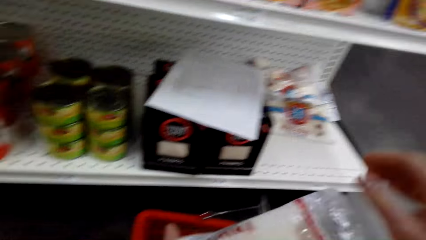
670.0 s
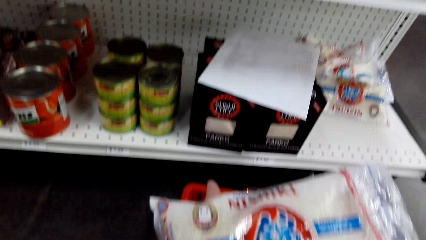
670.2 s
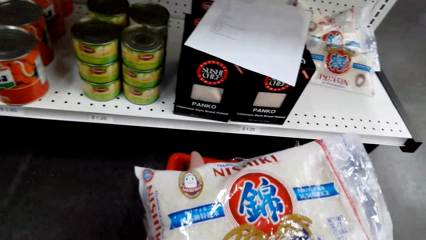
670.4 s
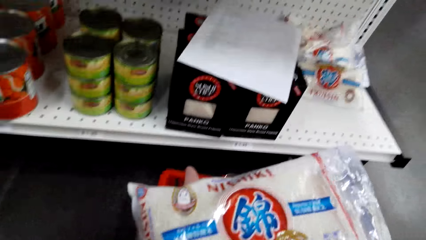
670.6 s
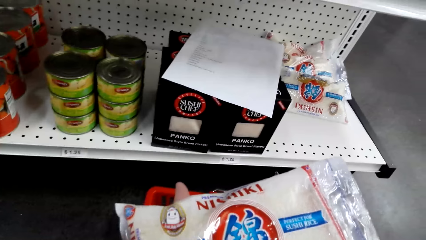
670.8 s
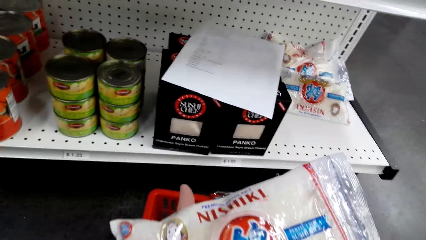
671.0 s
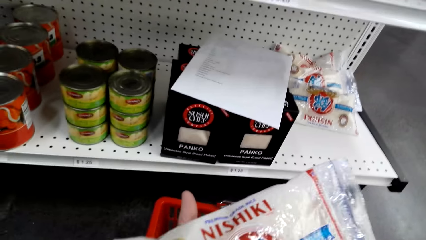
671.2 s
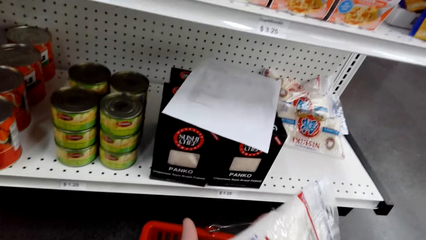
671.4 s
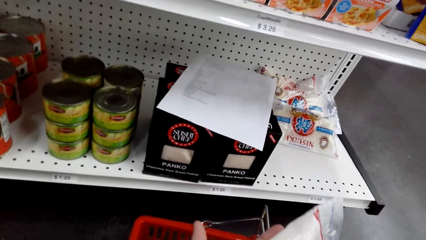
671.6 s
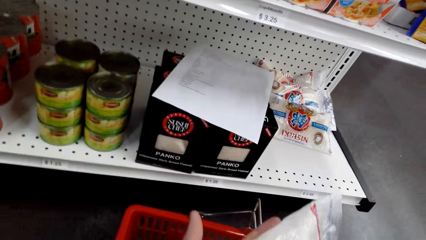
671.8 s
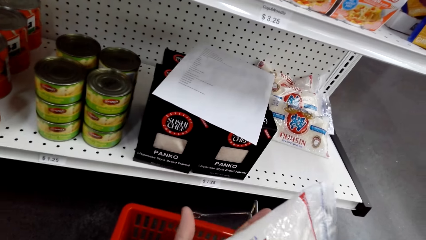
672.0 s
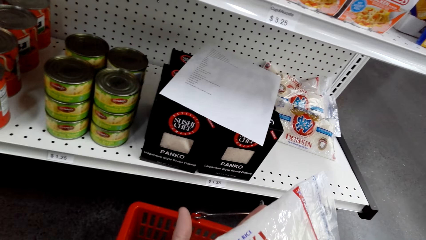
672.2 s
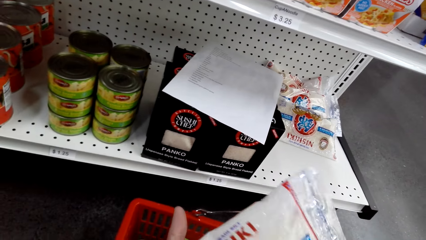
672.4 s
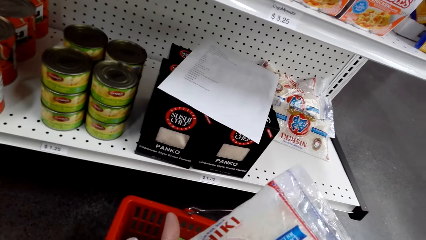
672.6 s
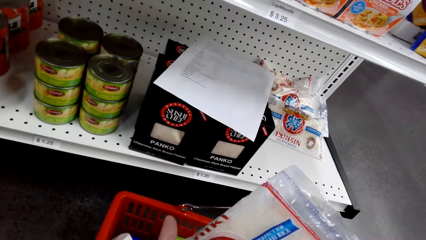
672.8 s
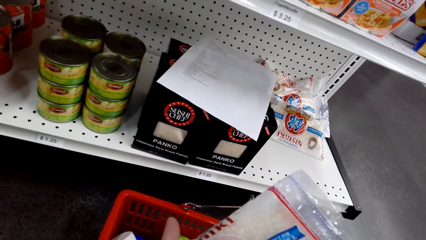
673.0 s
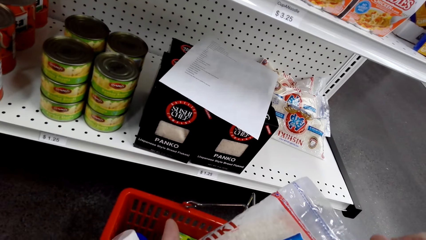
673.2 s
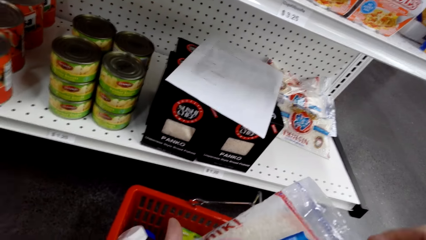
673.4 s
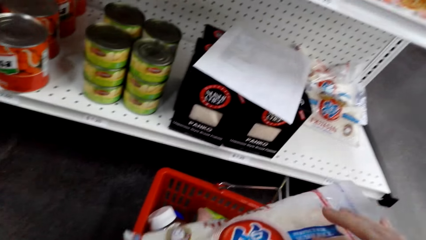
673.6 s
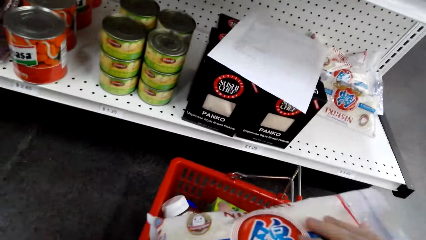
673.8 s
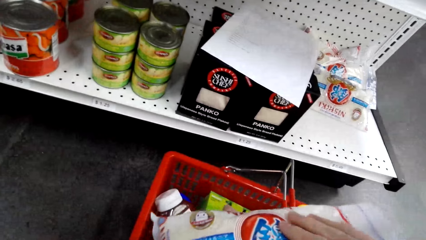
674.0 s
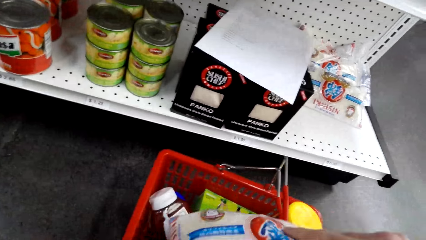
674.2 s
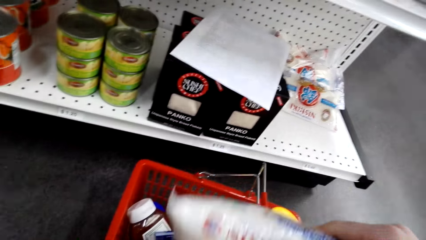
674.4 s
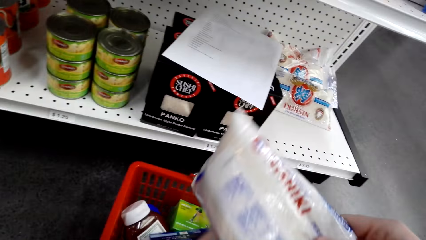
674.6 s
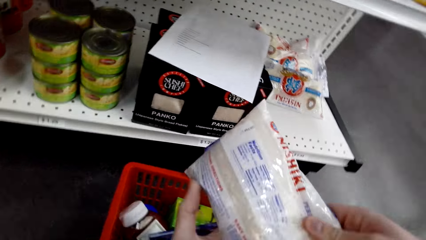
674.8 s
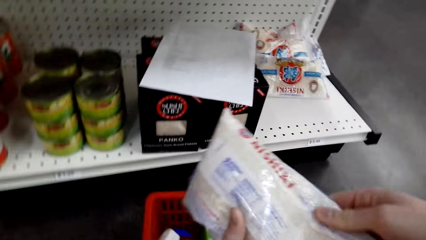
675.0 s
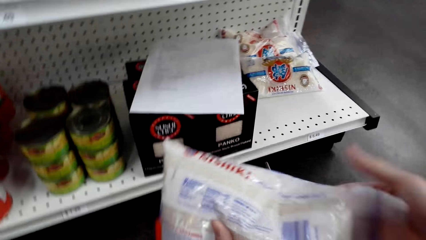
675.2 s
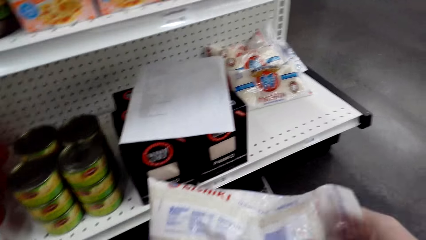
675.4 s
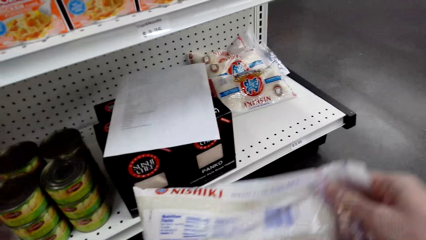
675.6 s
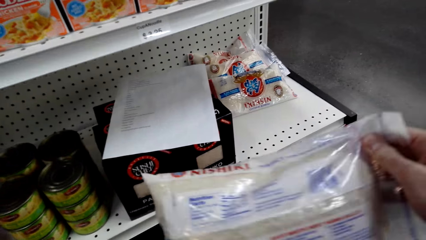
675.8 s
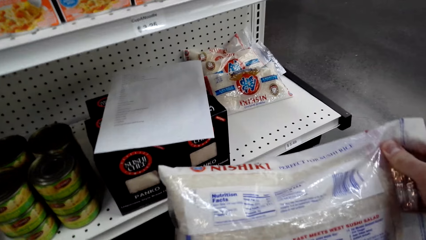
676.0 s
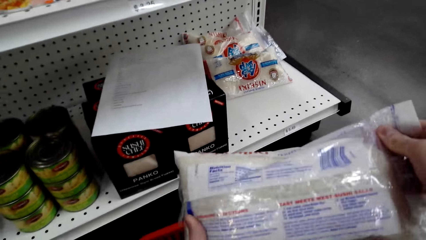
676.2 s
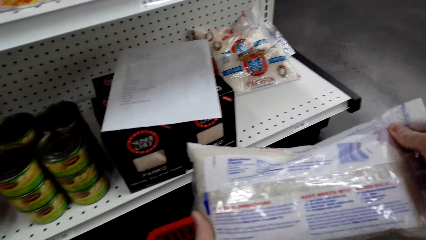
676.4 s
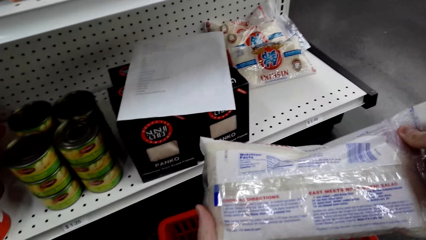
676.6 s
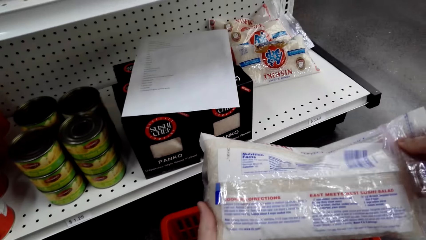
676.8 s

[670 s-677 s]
The camera wearer looks at the packet.

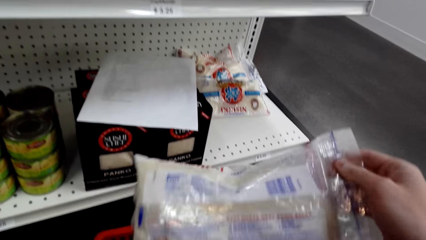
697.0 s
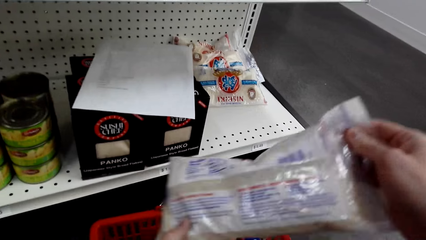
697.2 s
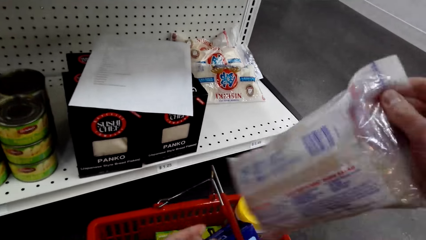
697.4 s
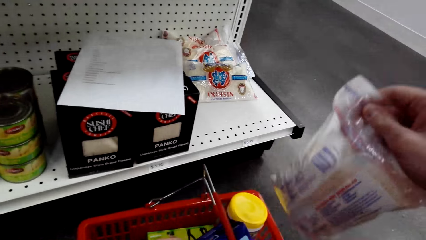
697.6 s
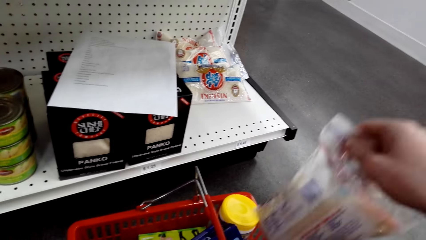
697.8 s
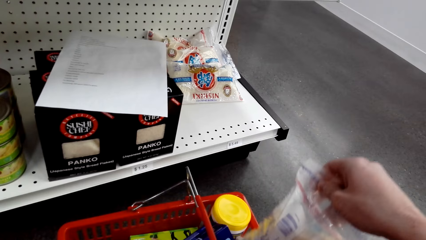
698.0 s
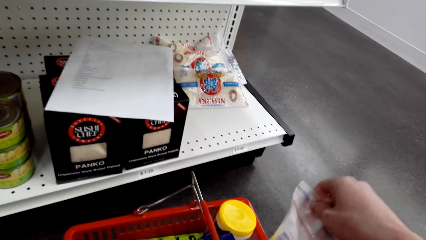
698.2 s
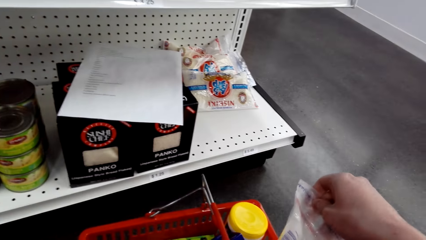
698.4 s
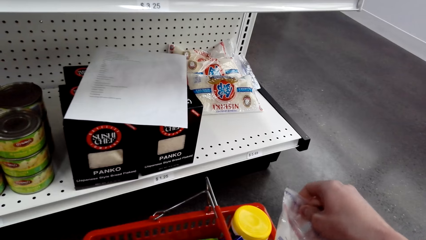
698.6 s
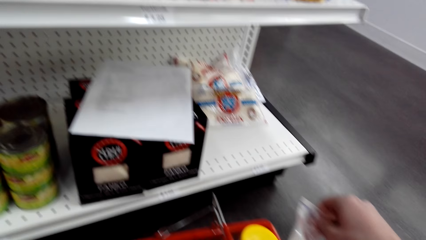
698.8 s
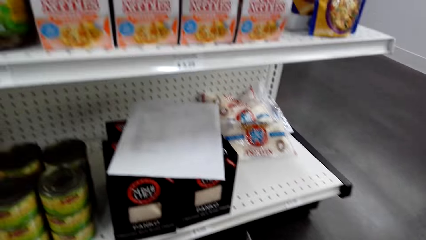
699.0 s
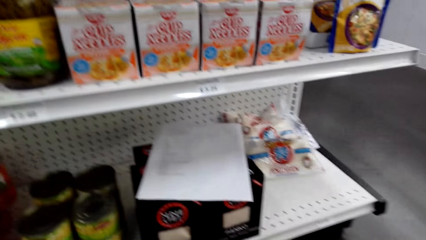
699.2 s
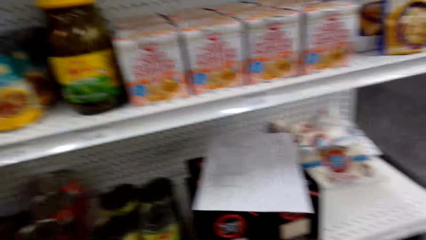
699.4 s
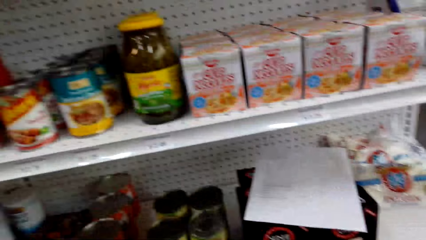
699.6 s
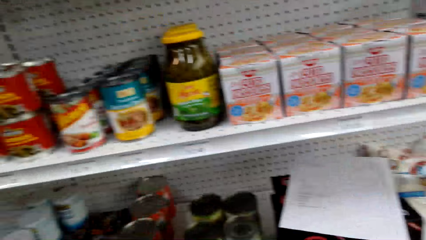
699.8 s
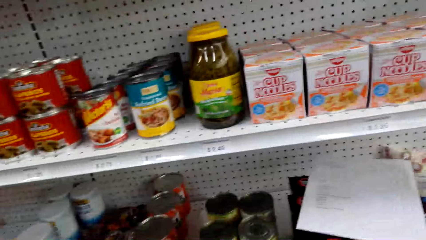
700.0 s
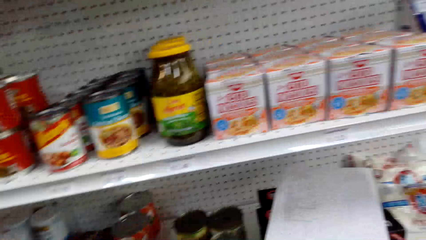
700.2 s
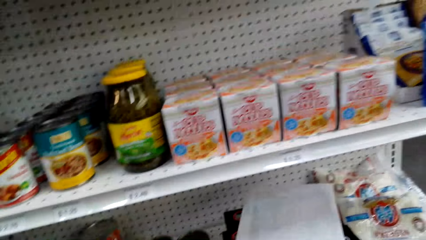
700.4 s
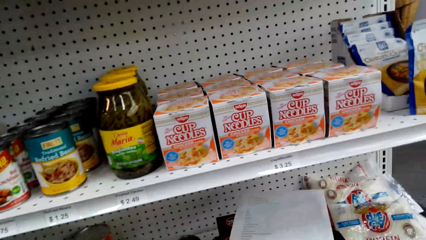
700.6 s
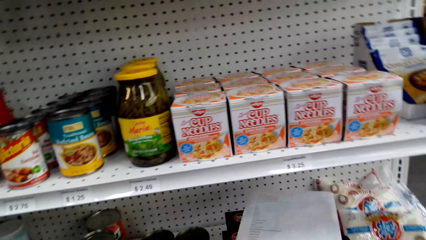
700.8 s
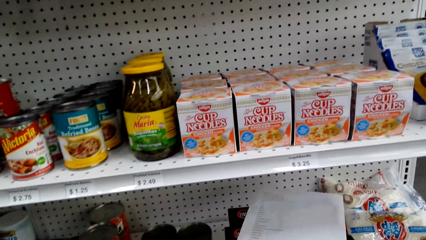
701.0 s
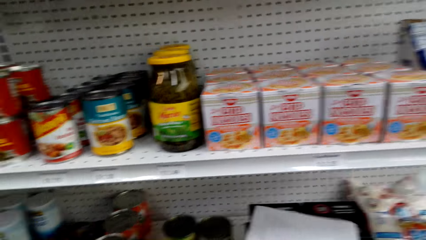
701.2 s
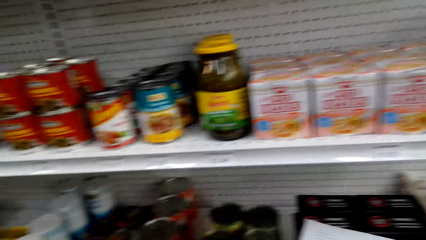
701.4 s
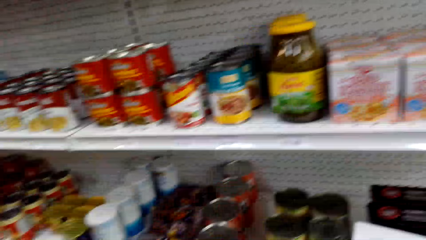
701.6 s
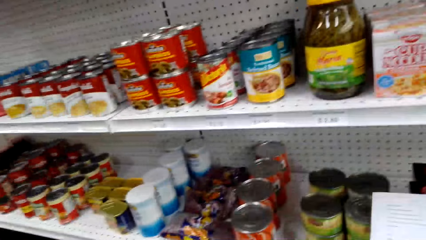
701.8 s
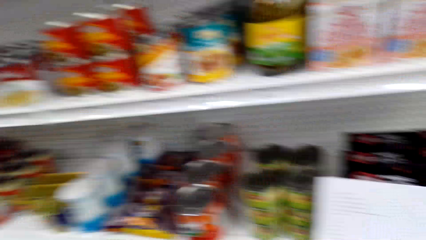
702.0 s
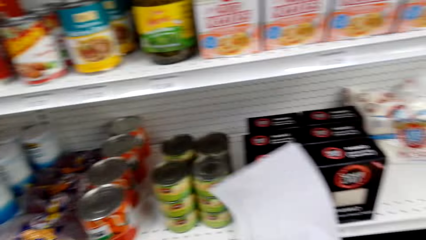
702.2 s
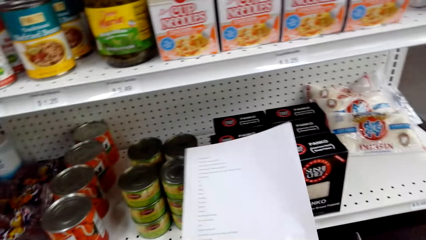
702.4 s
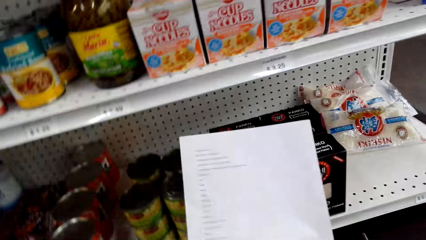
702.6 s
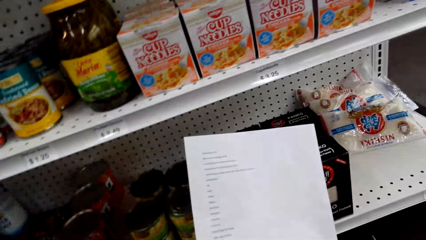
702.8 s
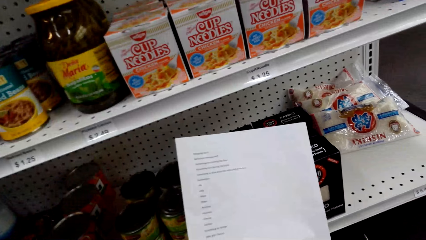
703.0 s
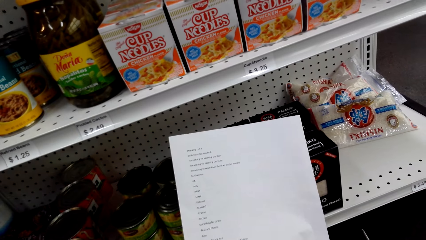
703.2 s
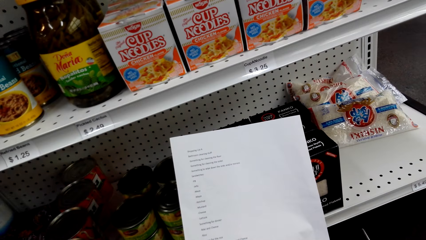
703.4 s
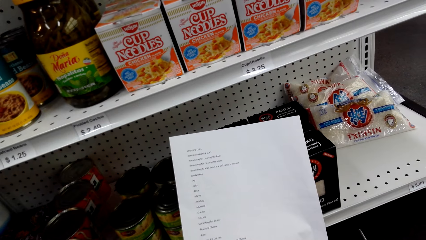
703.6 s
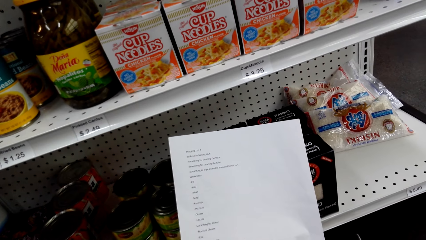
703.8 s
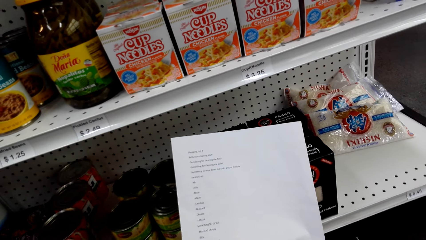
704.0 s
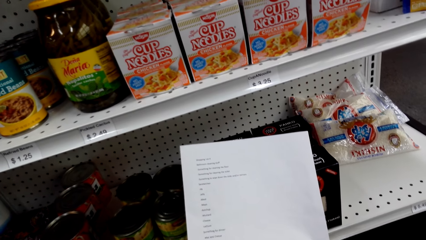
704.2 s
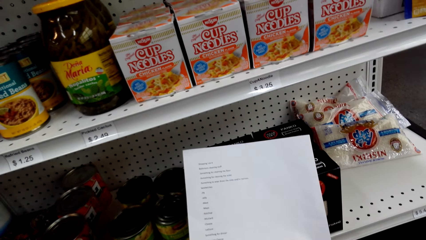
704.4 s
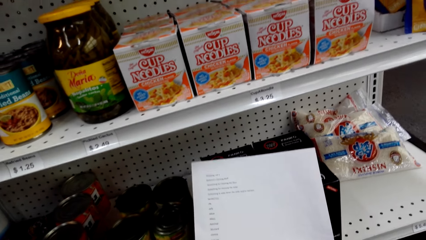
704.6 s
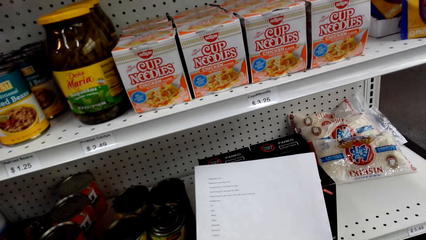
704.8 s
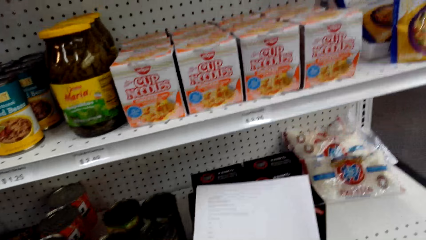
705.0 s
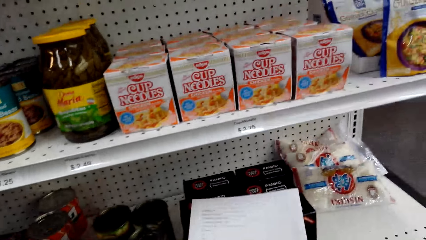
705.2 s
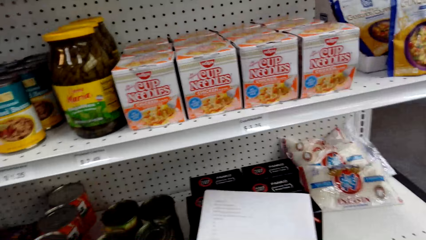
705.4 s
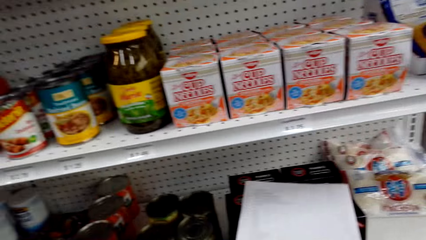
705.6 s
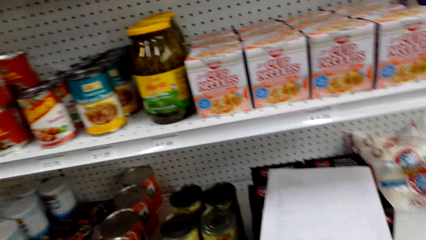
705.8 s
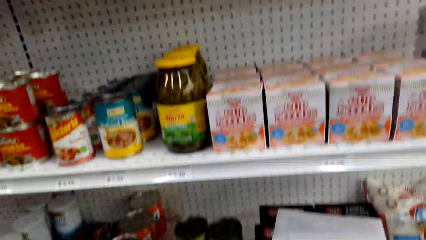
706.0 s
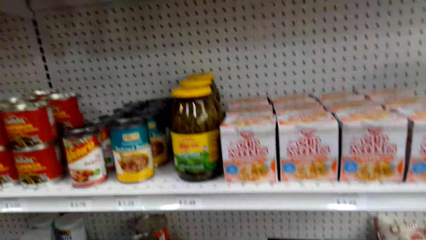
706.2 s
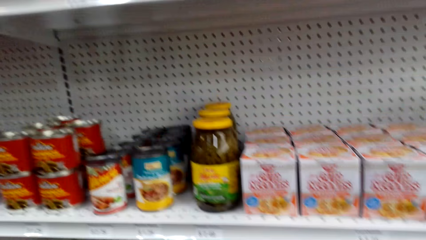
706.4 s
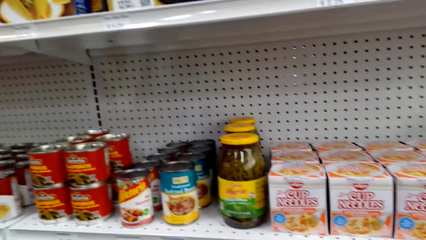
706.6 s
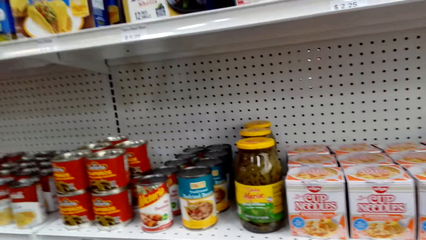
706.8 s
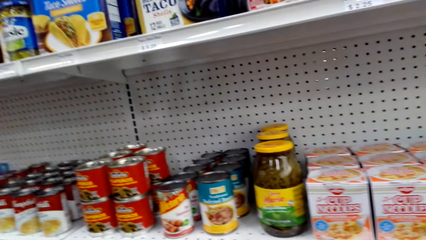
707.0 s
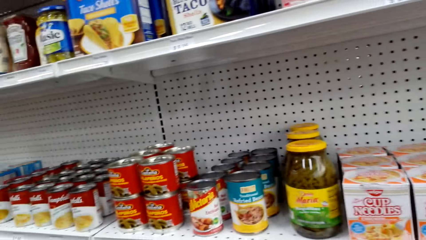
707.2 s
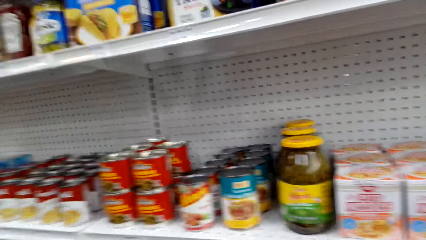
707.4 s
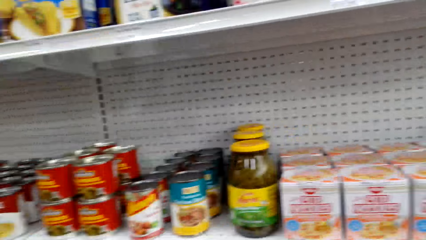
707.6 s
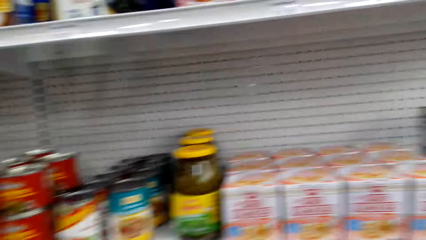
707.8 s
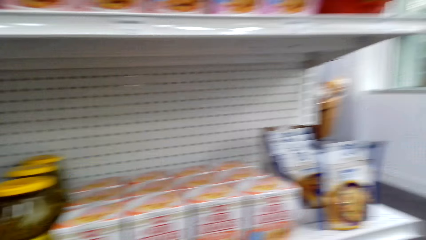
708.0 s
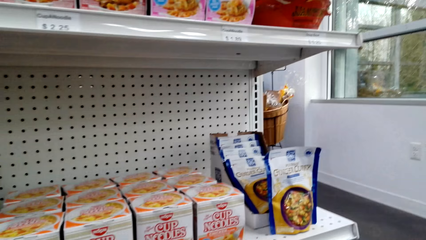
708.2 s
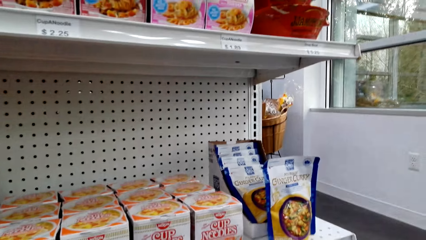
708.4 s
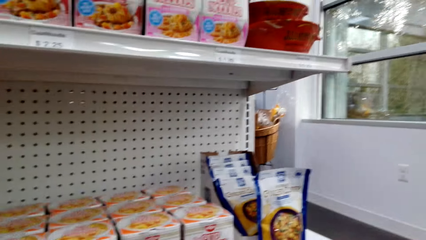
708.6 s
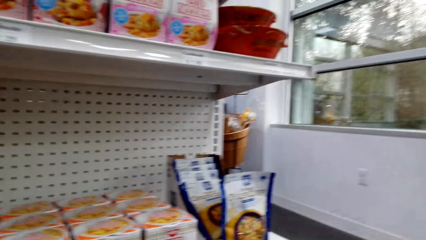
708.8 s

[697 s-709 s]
The camera wearer puts NISHIKI on the shopping basket. They pick up the paper and look at the paper.
